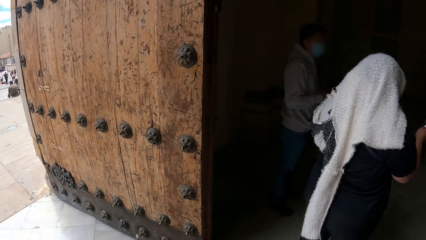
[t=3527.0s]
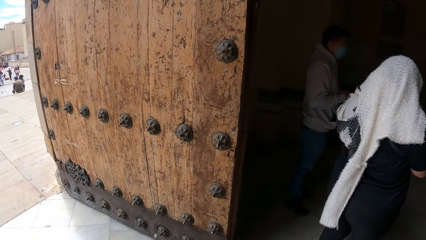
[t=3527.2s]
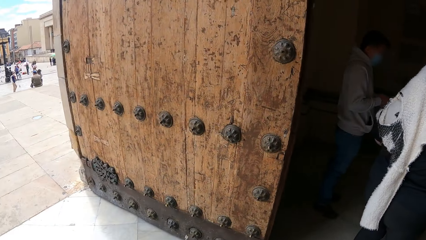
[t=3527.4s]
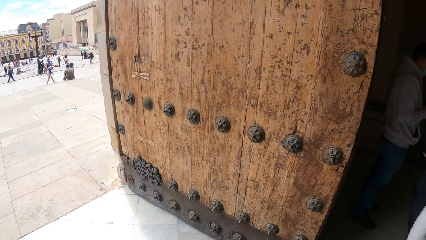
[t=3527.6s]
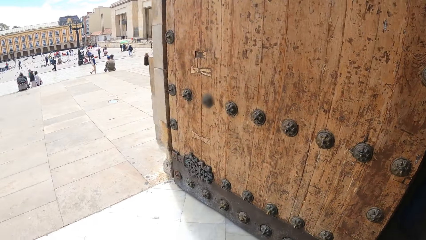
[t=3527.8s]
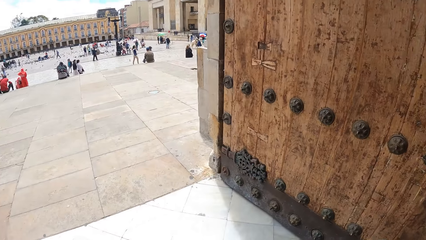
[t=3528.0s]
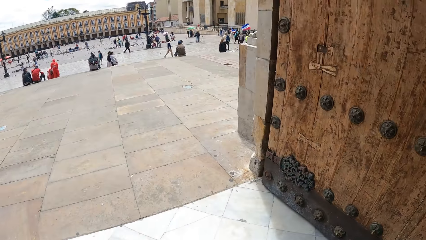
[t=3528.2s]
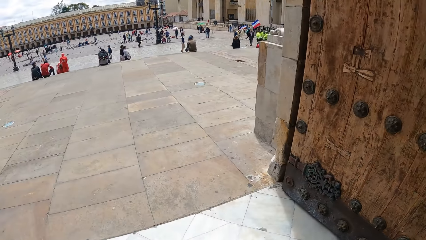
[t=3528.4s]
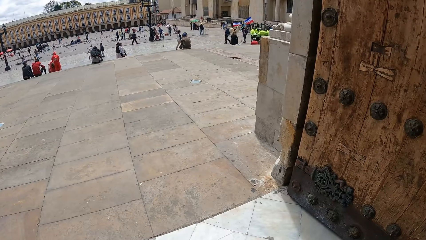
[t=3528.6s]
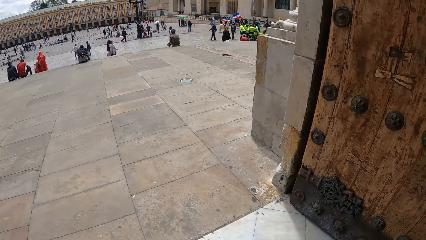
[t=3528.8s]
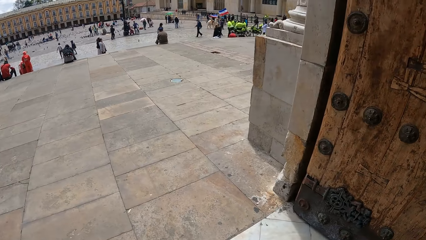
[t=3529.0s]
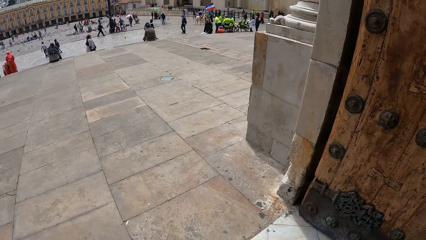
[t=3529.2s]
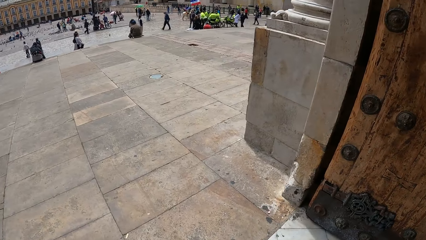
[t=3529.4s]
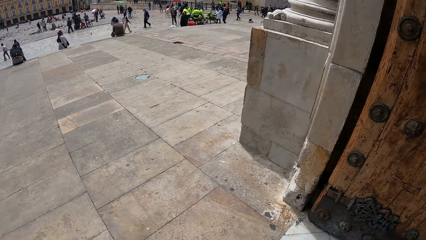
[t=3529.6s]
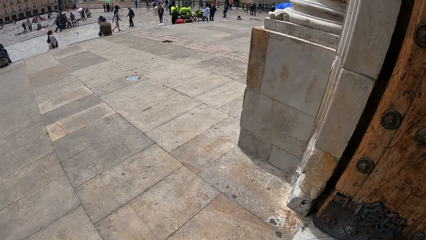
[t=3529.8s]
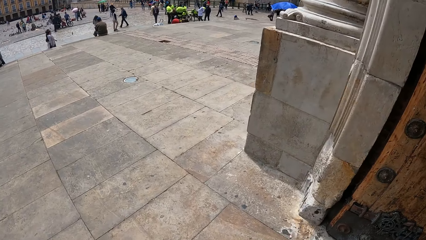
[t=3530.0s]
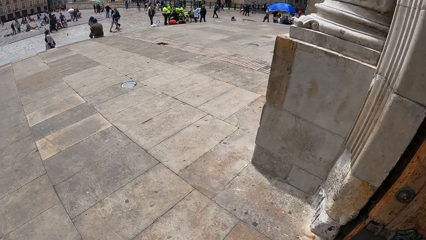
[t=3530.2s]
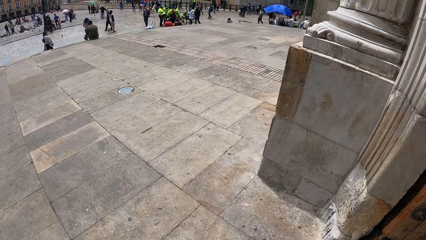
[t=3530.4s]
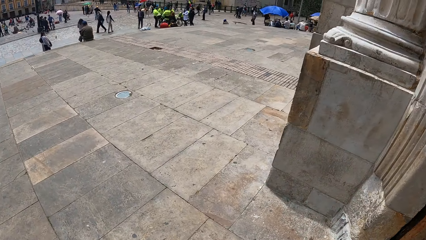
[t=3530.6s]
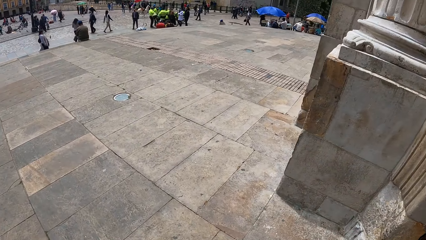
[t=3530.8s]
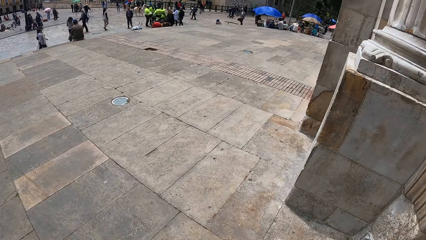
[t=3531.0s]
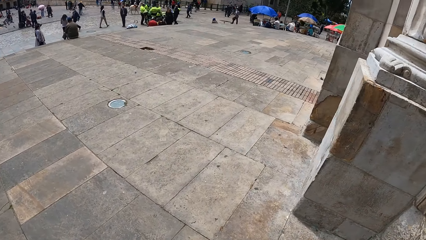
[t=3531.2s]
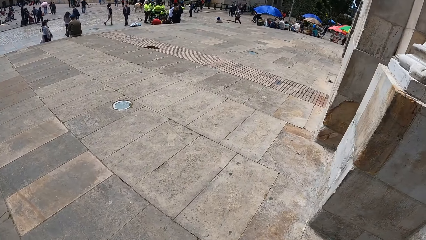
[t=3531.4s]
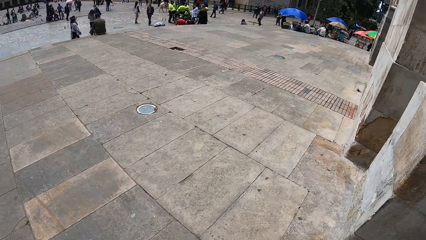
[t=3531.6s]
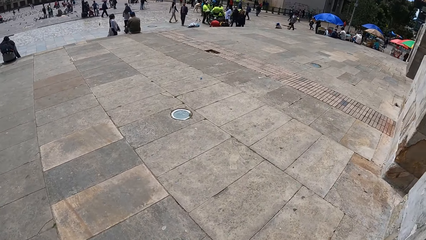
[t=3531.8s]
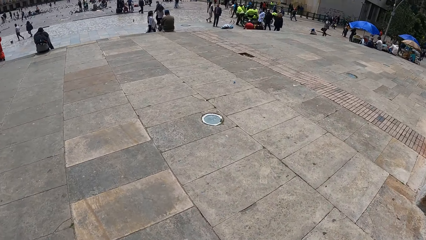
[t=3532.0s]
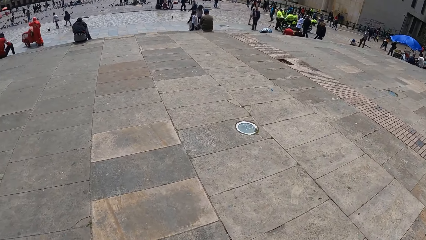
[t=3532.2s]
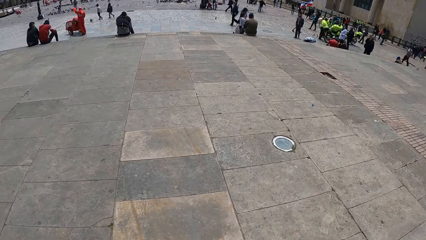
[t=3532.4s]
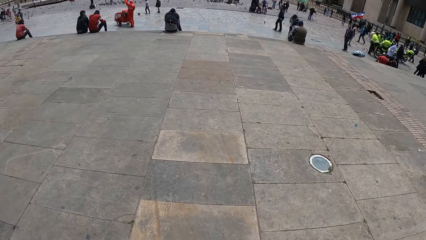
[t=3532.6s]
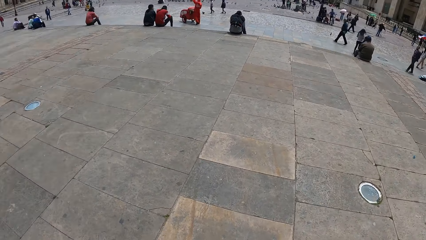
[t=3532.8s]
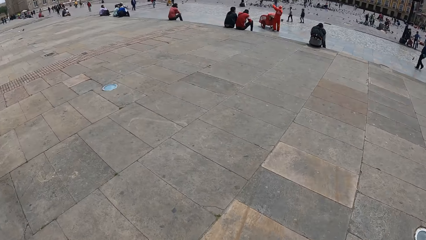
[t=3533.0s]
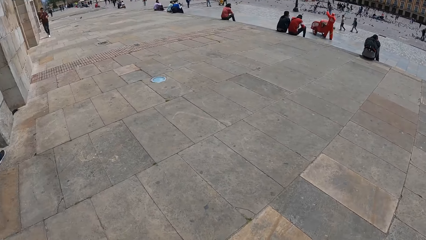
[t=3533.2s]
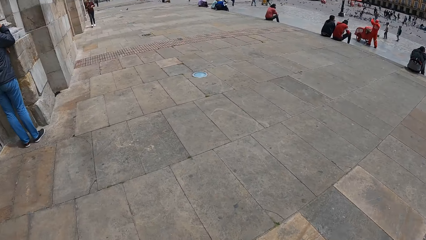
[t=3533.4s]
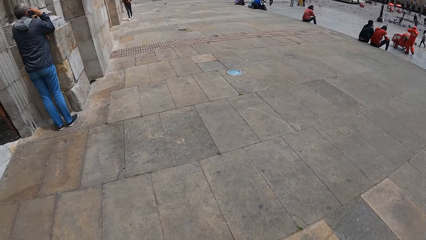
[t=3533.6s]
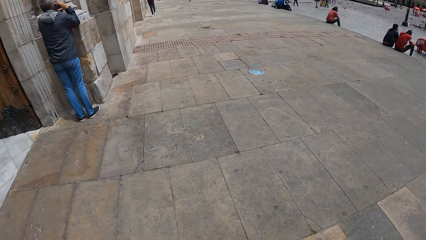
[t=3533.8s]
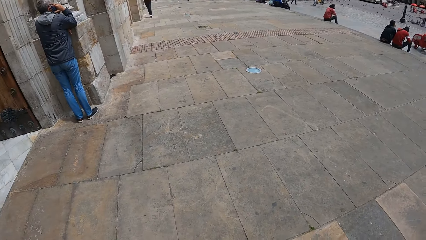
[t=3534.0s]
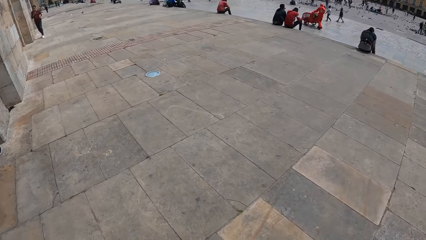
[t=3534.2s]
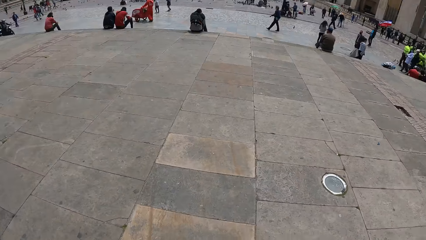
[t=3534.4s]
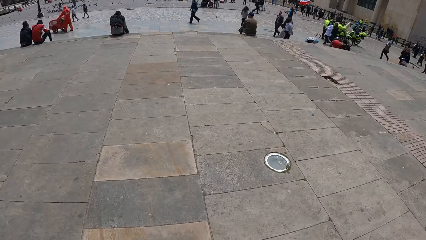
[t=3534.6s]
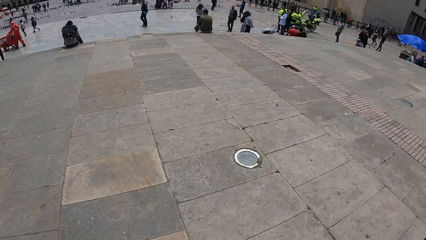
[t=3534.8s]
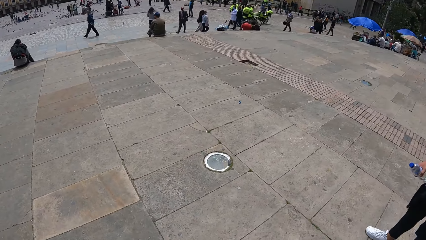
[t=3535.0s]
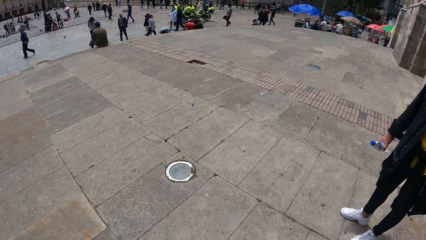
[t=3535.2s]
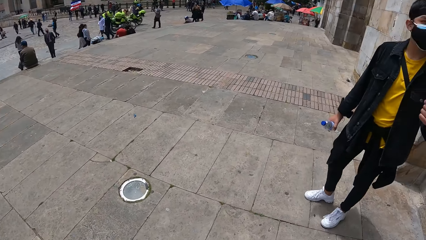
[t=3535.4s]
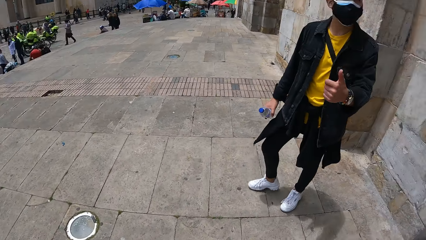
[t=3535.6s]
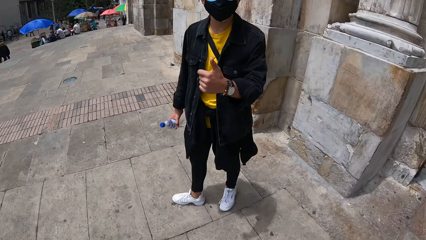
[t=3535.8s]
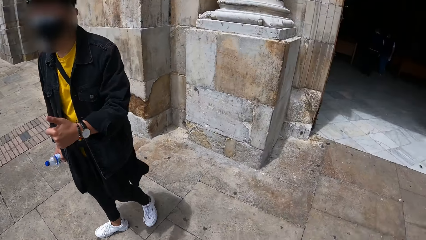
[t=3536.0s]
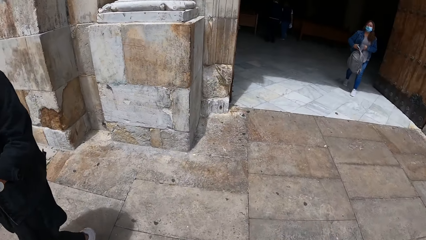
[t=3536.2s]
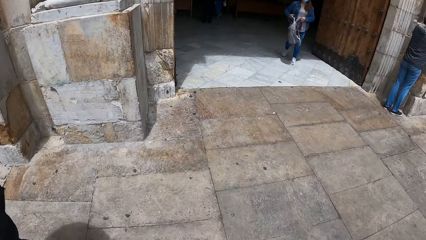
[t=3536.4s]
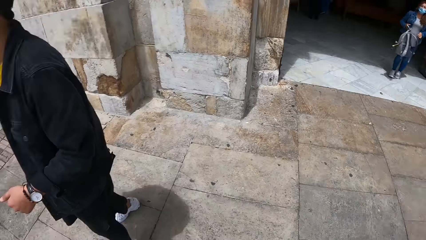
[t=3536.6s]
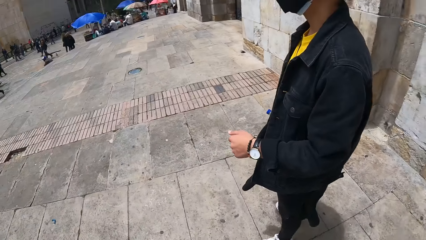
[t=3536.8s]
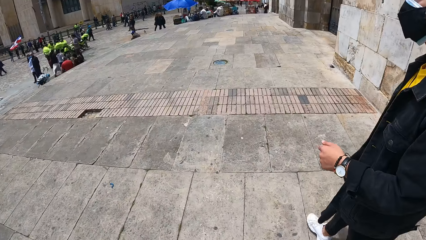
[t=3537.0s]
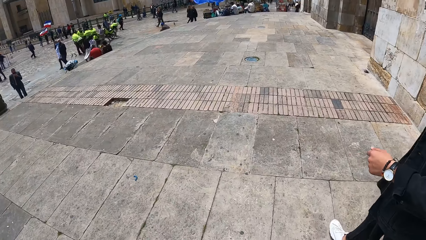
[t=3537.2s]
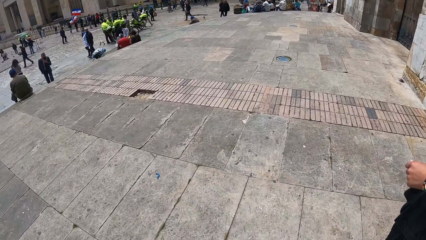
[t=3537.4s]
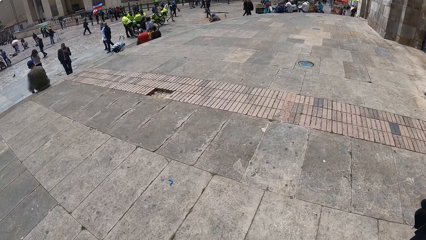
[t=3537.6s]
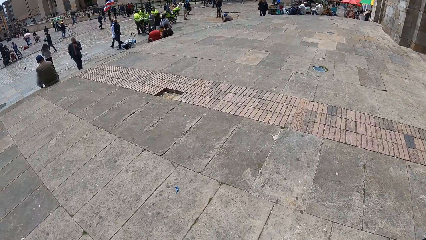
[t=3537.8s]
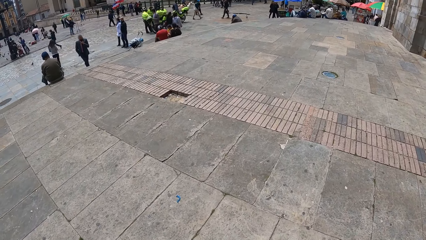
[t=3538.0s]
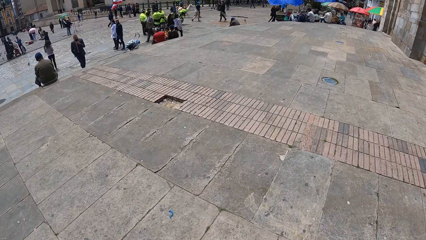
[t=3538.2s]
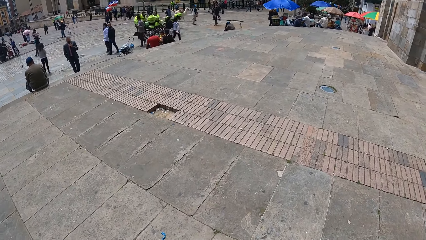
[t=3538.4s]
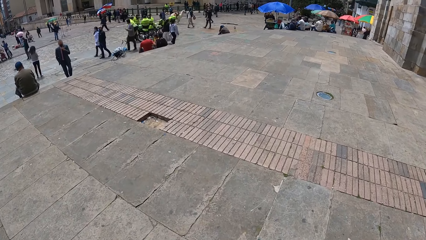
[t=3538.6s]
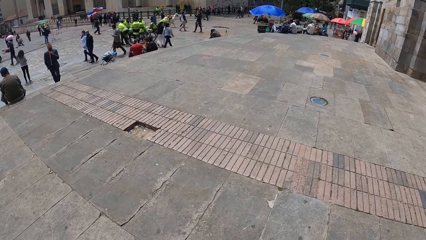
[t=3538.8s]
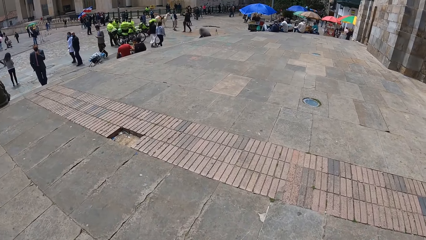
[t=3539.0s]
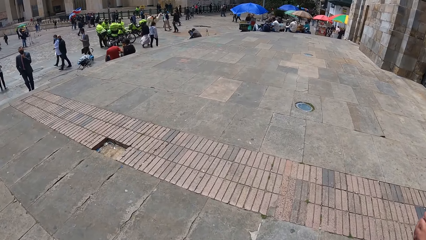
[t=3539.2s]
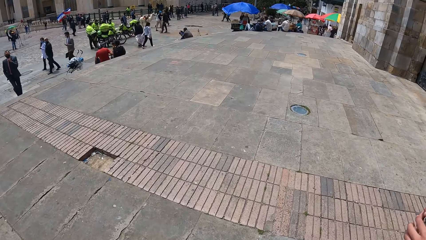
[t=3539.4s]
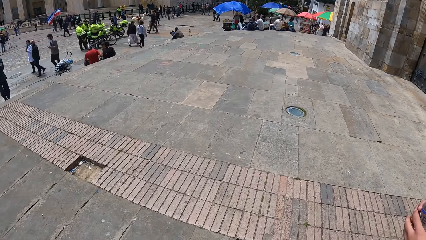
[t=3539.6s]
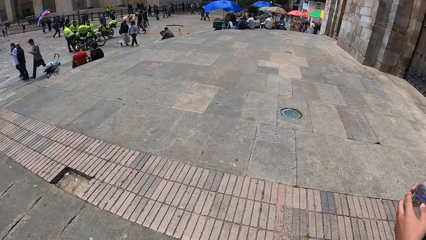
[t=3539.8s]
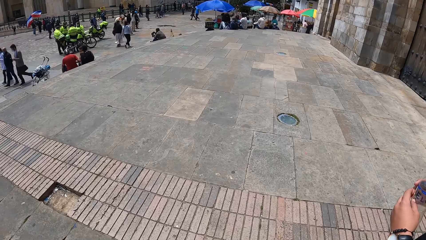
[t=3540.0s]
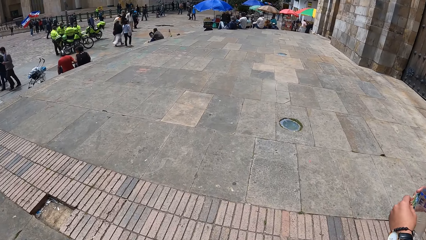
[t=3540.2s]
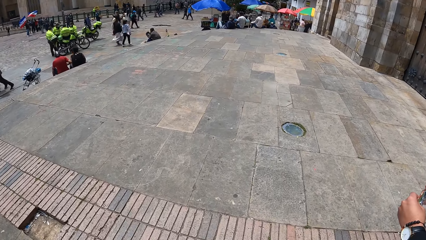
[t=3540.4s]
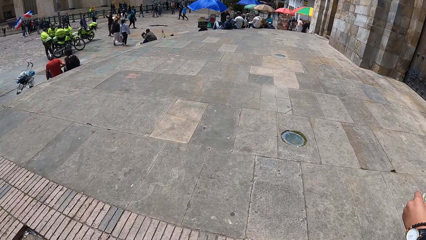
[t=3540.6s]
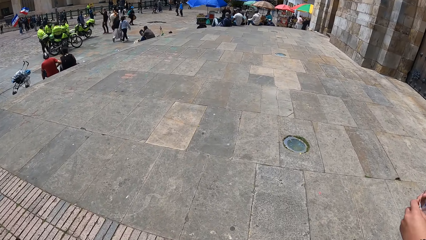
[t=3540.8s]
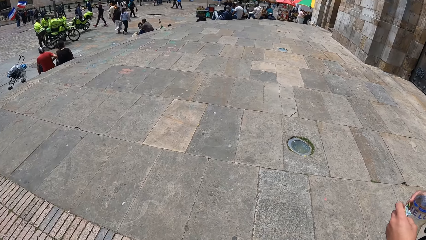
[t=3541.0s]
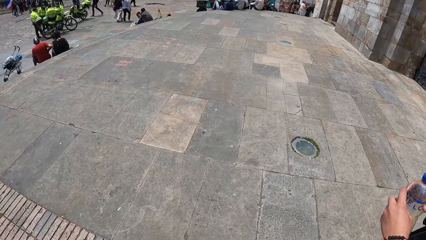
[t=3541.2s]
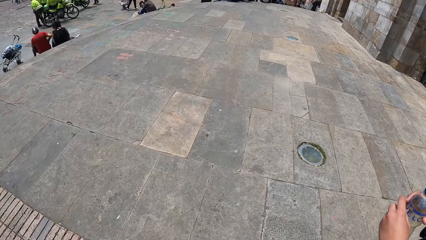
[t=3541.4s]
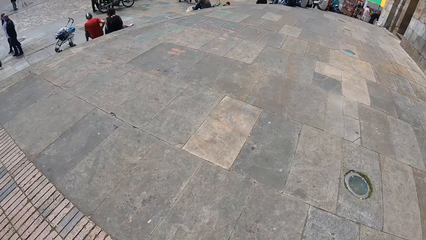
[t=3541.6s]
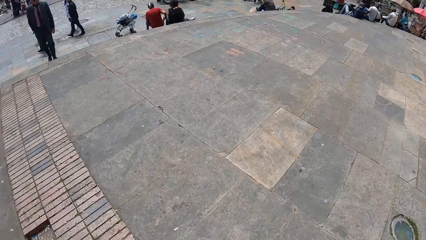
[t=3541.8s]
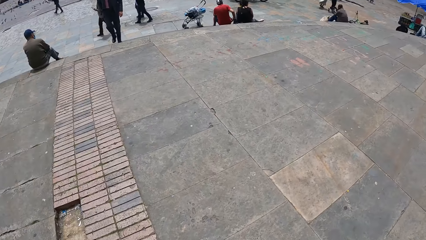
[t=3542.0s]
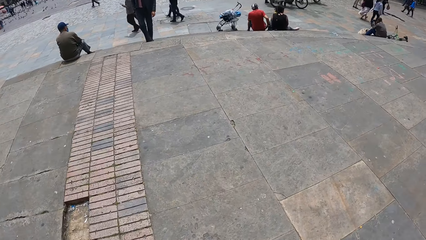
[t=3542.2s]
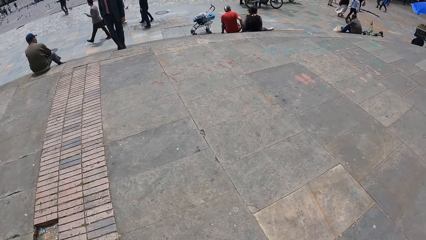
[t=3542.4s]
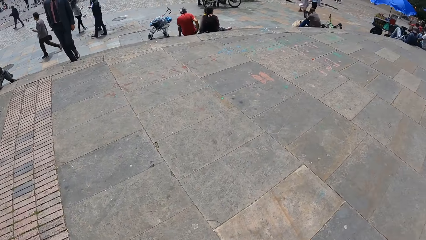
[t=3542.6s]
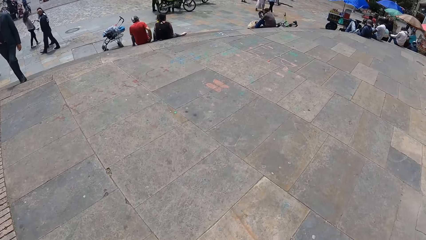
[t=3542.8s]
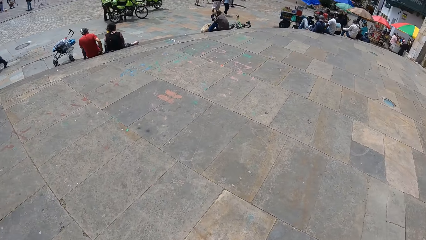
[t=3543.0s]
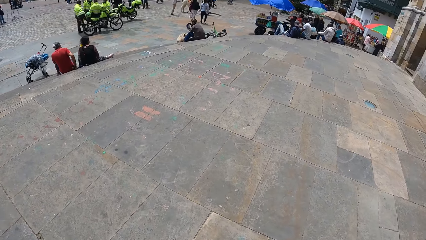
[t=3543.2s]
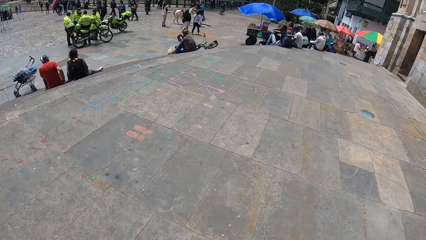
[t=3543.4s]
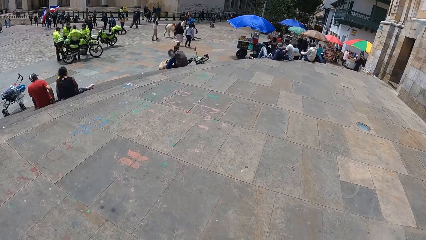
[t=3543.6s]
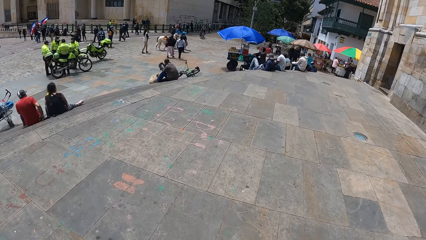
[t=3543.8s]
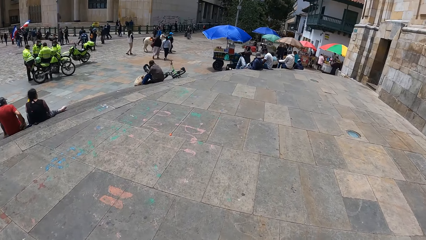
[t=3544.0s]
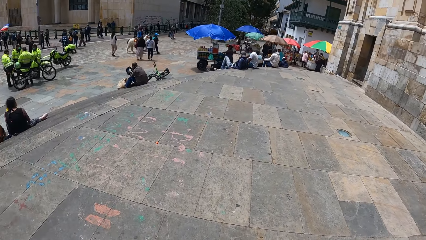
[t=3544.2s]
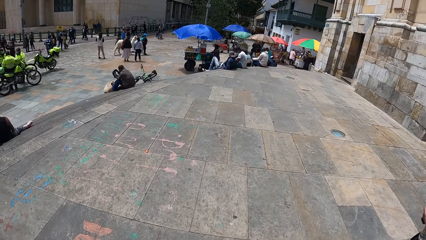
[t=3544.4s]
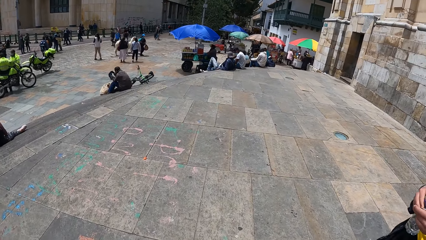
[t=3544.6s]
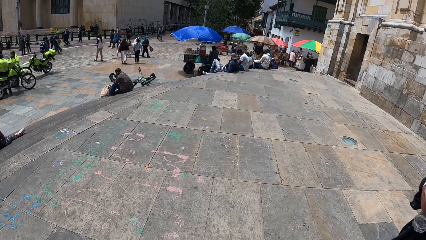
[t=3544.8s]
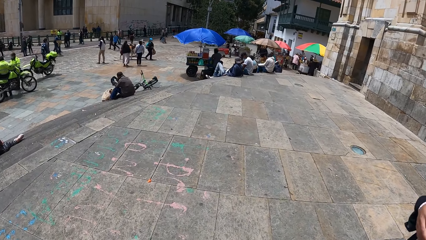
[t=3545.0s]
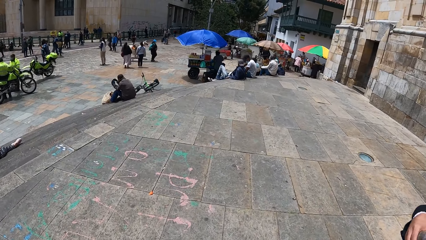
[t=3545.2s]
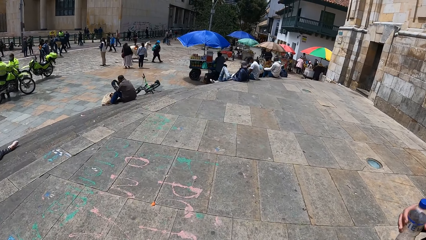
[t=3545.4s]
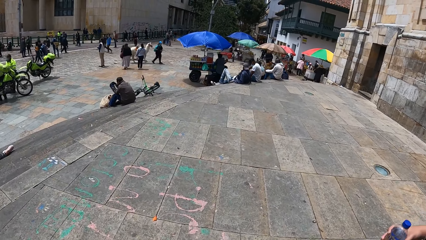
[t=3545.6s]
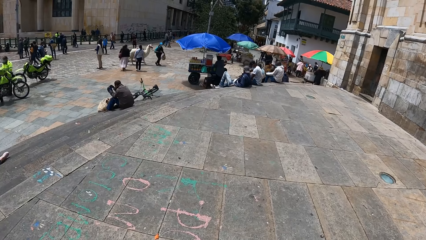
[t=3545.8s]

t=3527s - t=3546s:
The camera wearer steps out of the church. They interact with a man. The man holds a bottle of water in his right hand. The man walks on a walkway. The camera wearer walks on the walkway.
